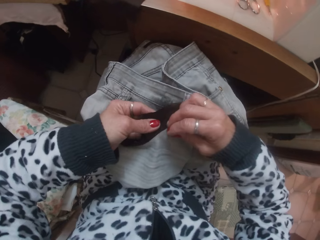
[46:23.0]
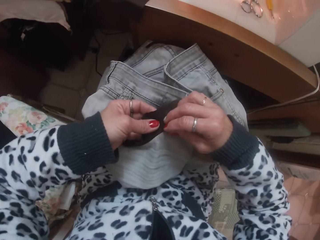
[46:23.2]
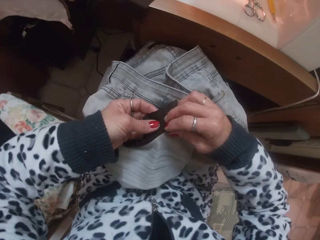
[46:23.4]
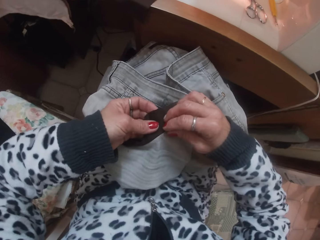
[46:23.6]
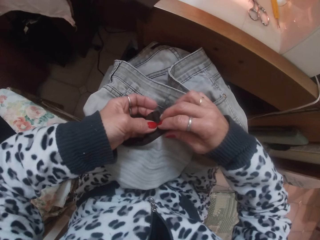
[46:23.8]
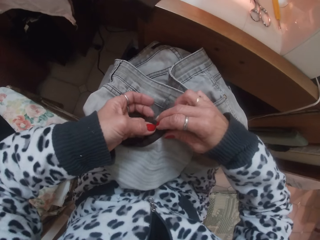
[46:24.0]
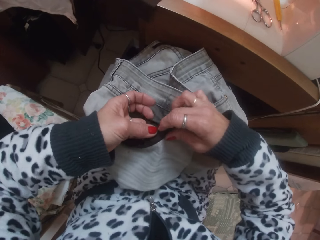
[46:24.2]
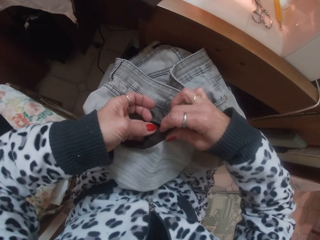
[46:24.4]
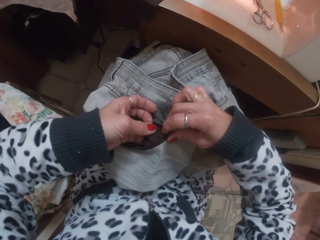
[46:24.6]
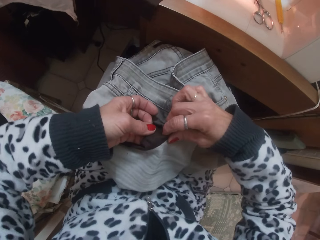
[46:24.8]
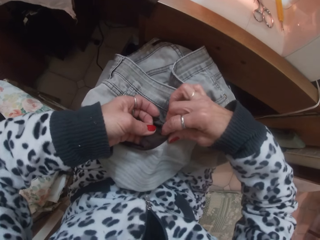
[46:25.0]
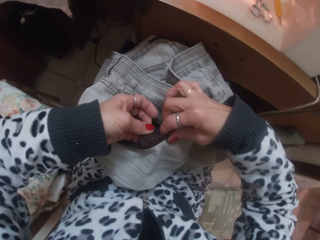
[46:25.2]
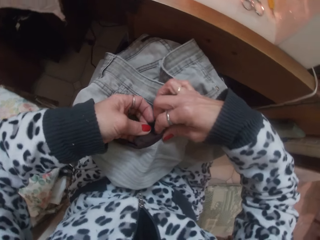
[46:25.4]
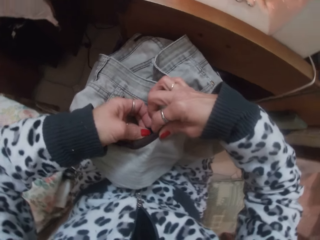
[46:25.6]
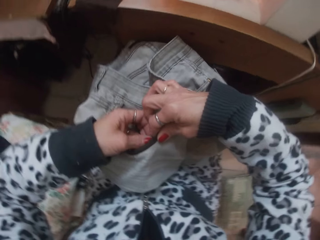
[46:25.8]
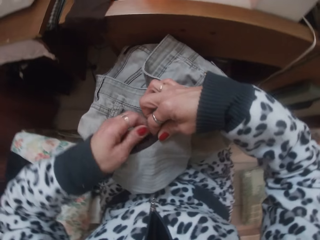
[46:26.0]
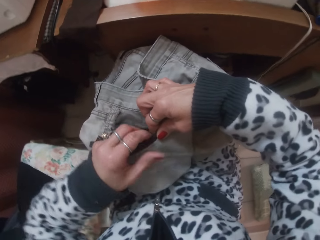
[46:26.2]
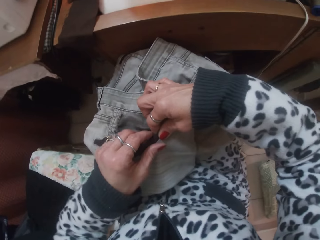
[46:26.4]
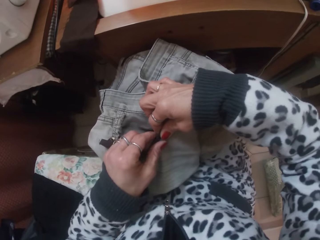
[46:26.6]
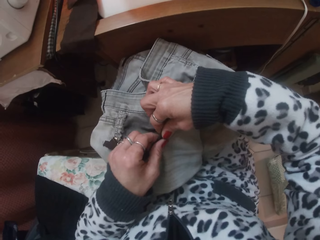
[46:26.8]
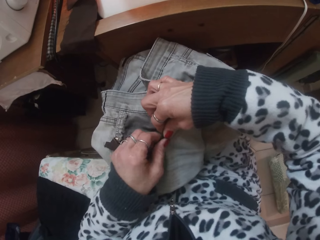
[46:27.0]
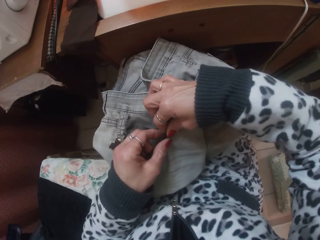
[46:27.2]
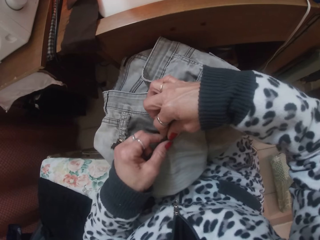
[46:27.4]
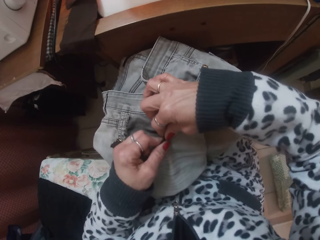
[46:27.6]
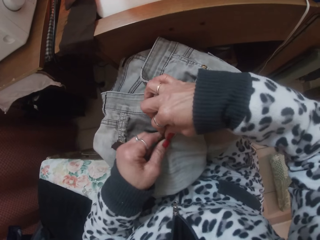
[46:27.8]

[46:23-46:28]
The camera wearer adjusts the fabric on the jean with both hands.

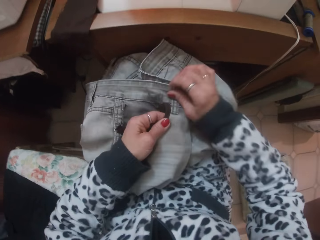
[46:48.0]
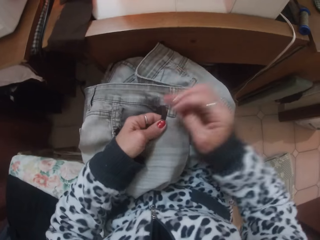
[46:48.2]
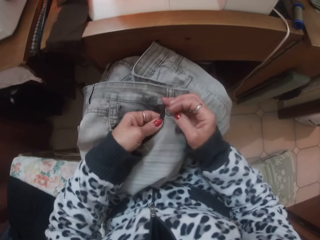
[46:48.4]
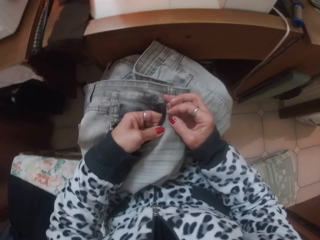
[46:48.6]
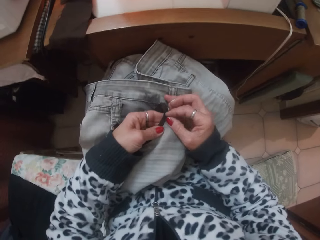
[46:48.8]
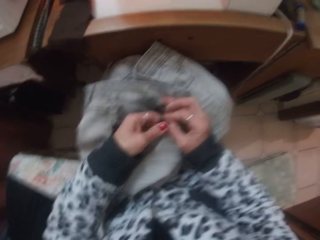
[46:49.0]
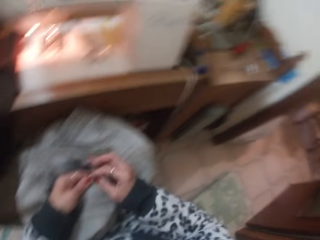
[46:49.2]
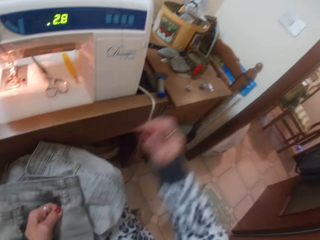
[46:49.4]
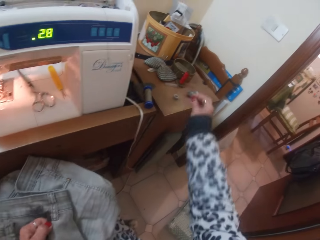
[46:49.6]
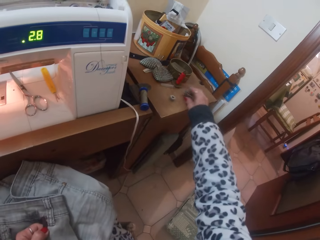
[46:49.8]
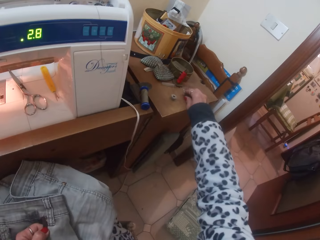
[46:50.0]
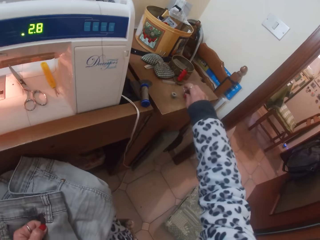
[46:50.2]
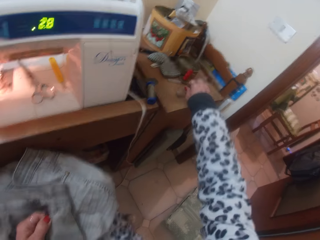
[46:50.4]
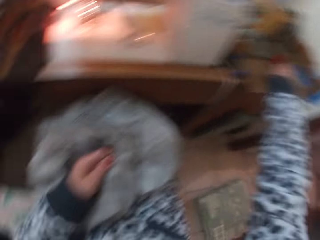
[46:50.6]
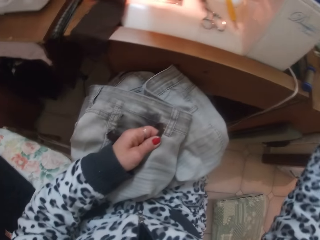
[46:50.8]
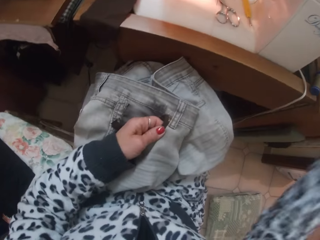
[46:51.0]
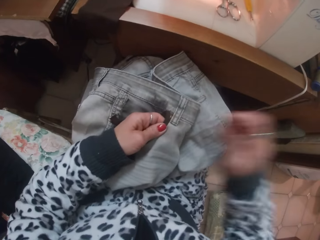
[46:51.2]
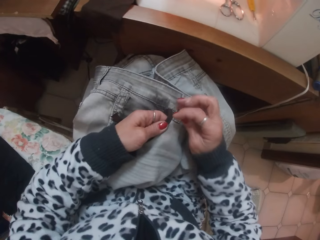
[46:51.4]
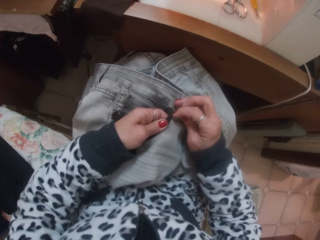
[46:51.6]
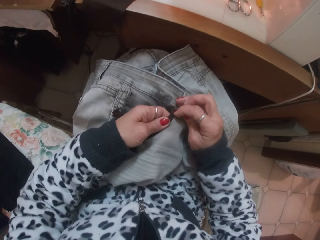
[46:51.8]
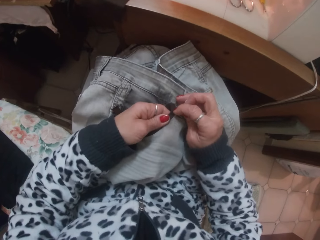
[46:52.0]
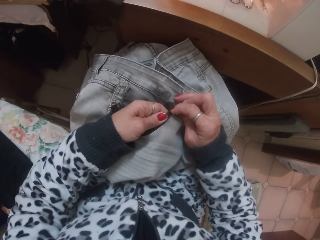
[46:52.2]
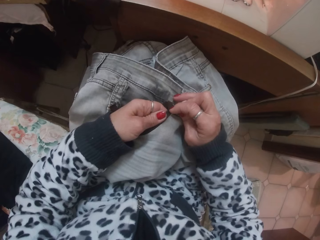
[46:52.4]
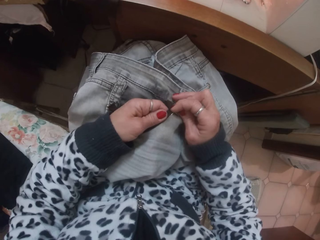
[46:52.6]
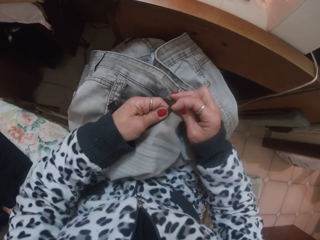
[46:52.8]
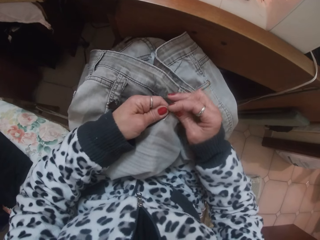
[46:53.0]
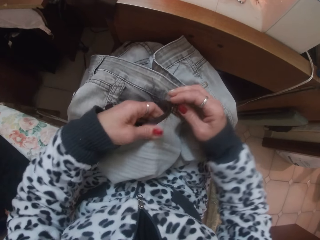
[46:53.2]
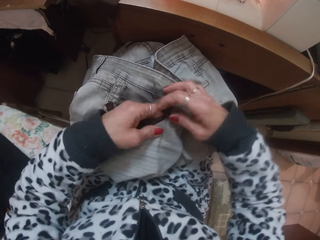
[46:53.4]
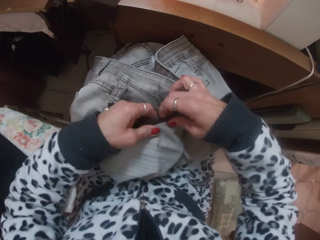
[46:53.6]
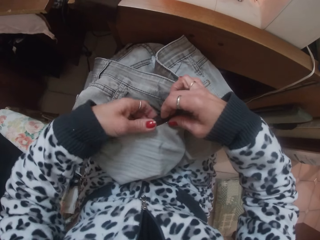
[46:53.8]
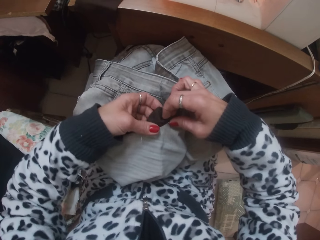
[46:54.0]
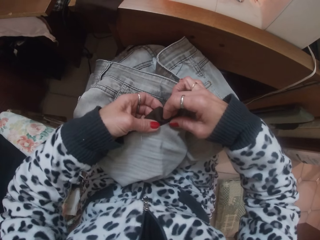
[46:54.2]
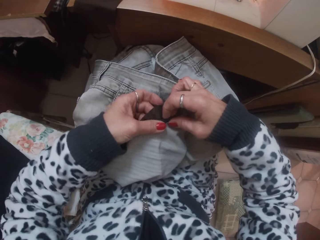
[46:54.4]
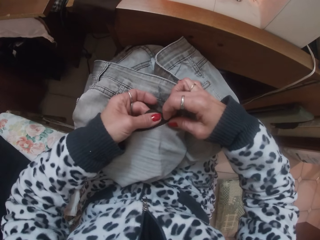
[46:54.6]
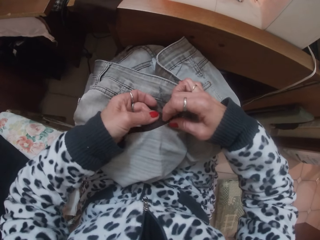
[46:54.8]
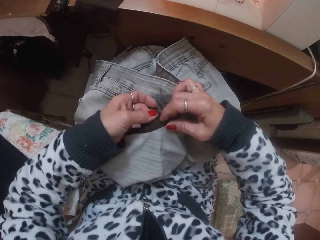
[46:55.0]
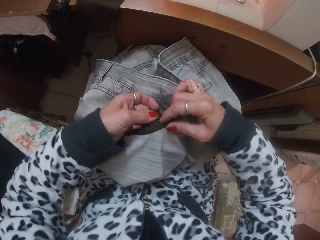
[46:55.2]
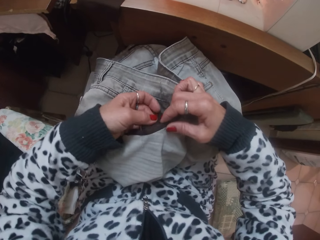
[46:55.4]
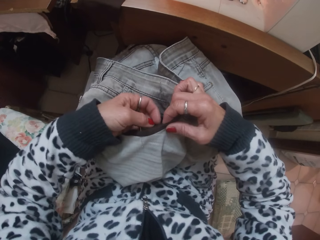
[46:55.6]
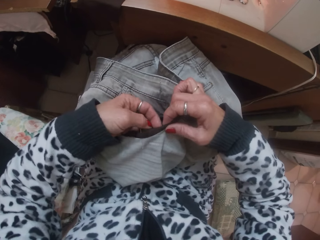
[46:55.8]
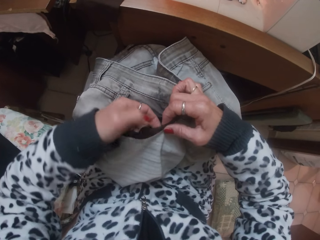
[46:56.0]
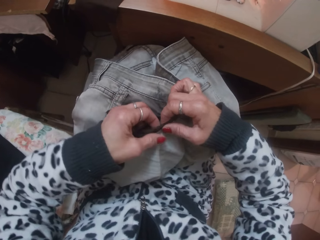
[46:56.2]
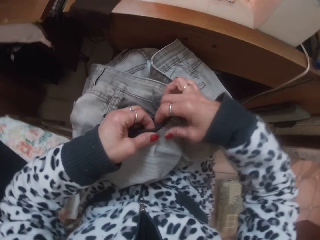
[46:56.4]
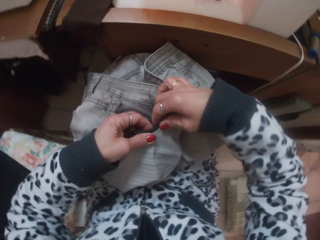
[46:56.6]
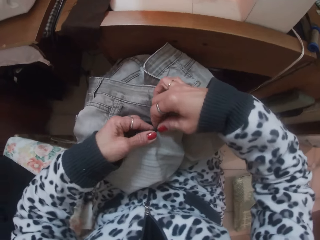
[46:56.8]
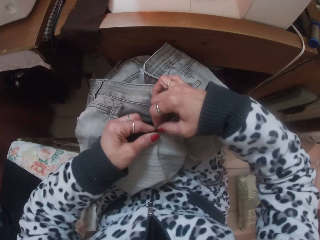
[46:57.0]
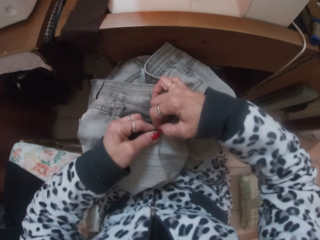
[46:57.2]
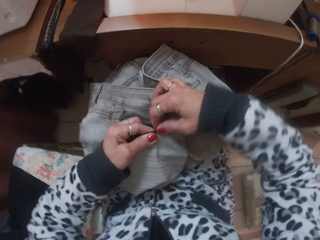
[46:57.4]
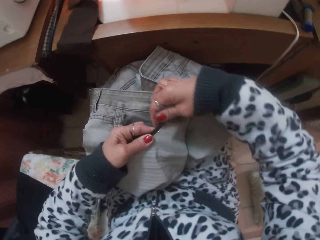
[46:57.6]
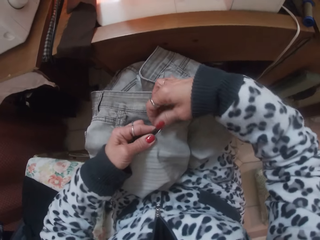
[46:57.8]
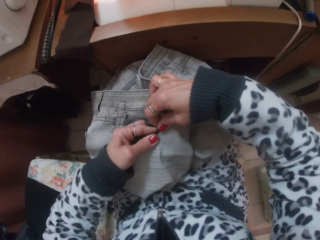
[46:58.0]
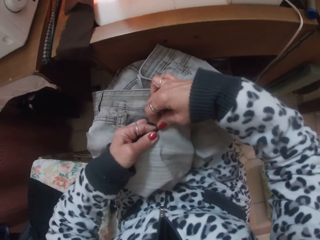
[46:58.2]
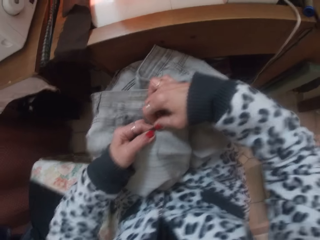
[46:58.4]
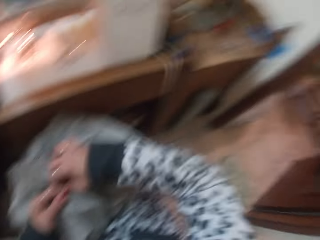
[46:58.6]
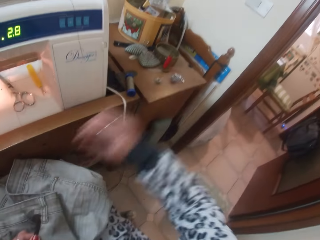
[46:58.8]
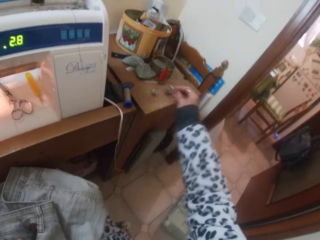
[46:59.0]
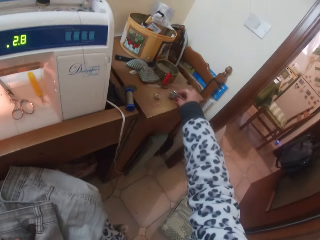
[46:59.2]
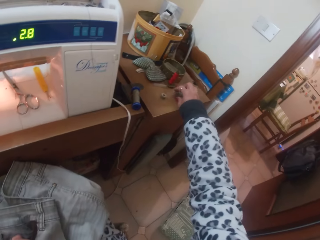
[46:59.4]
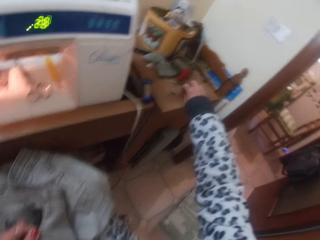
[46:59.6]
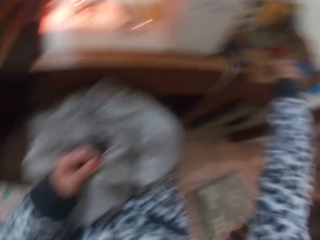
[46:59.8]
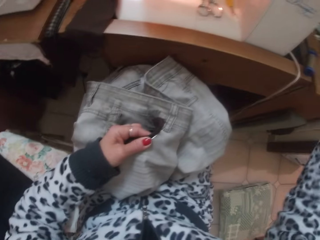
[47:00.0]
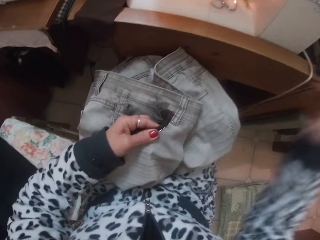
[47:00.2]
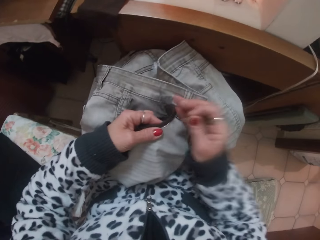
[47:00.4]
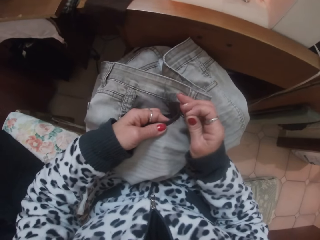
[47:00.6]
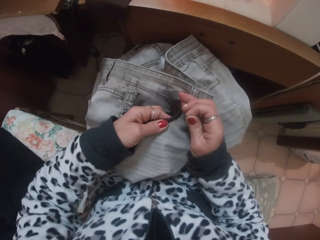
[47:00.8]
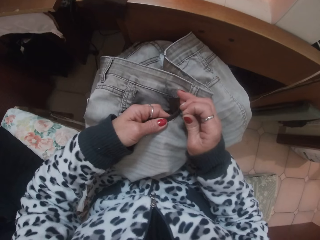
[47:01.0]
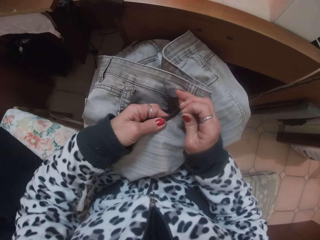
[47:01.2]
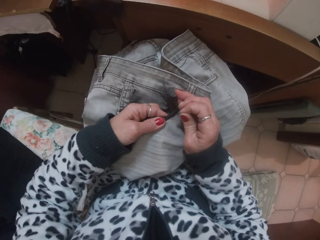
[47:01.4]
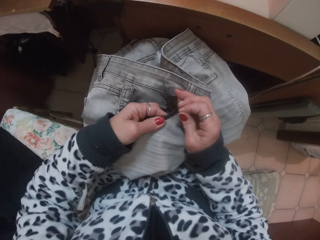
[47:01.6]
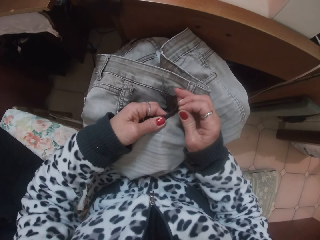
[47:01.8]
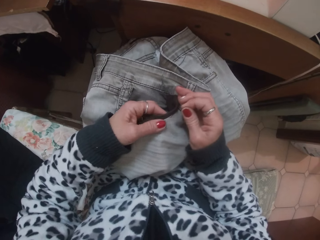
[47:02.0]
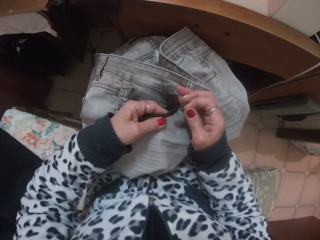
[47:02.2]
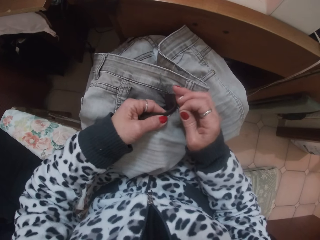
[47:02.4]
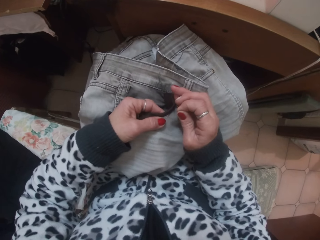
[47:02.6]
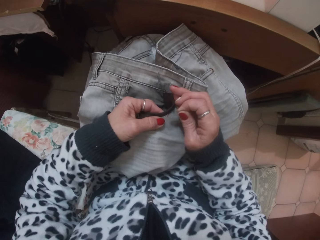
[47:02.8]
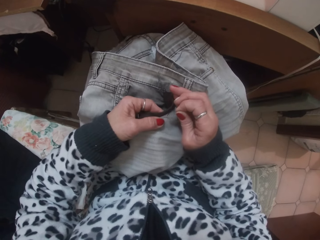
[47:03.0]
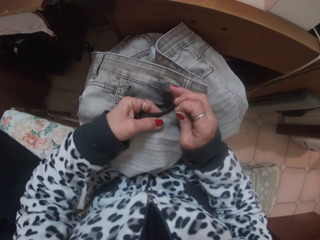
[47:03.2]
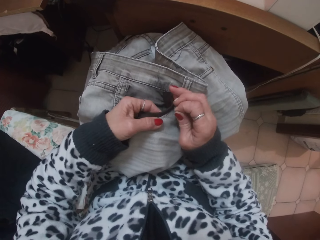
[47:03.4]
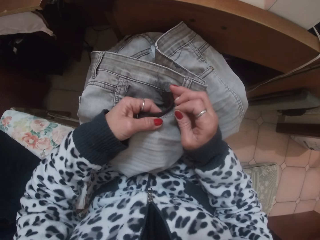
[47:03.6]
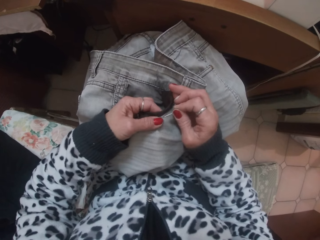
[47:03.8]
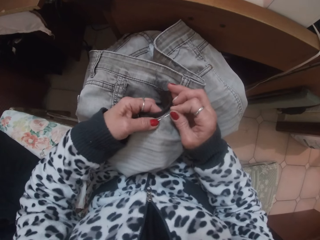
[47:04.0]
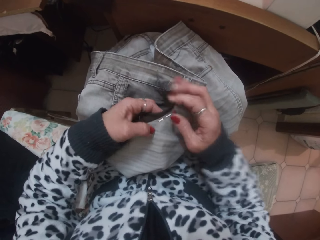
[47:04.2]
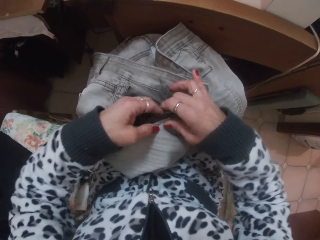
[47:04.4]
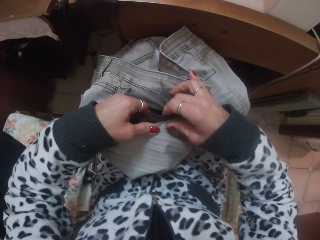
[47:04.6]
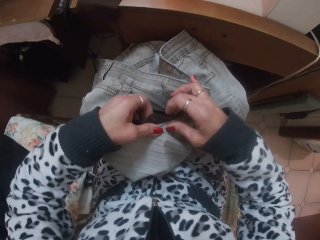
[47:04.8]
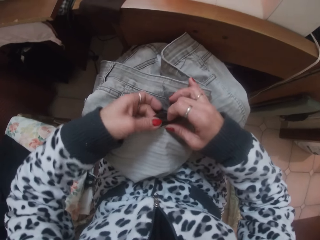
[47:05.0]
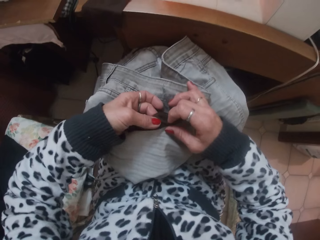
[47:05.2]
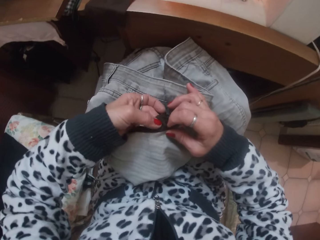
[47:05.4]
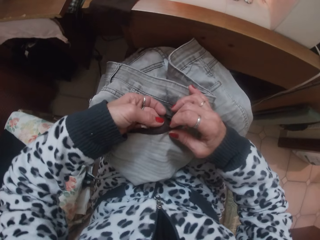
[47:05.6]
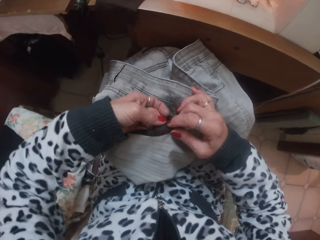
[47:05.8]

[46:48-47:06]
The camera wearer looks around. She picks a needle on the sewing table with her right hand. She sews the jean with the needle in her right hand. She pushes the needle through the cloth. She makes the cloth. She looks around. She picks the needle on the sewing table with her right hand. She sews the jean with the needle in her right hand. She inserts the needle on the cloth.
